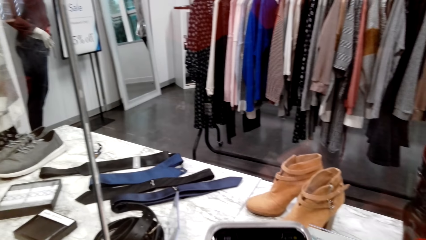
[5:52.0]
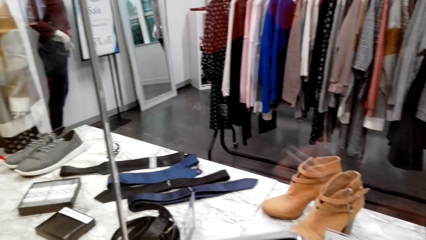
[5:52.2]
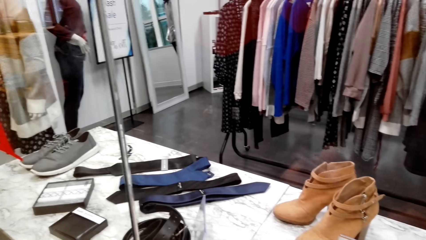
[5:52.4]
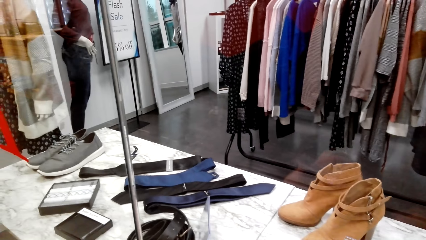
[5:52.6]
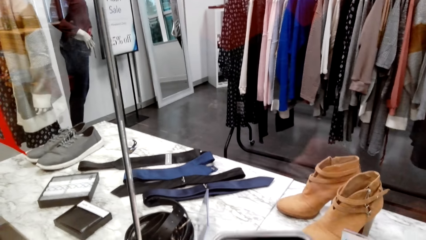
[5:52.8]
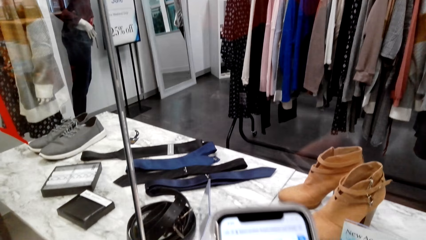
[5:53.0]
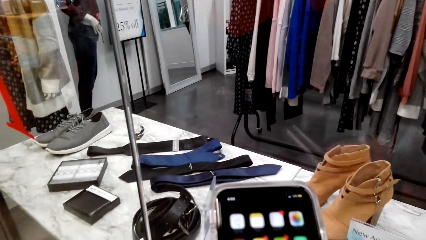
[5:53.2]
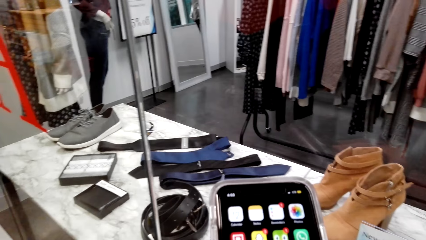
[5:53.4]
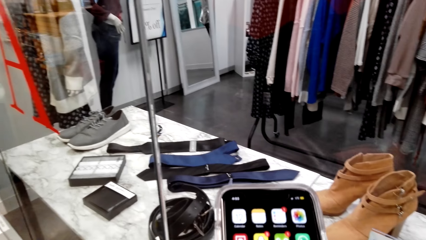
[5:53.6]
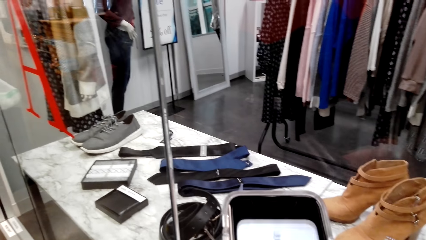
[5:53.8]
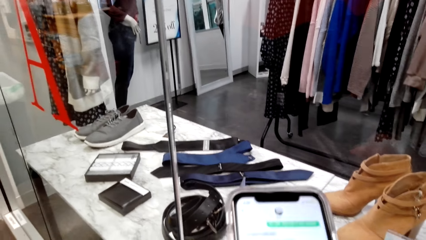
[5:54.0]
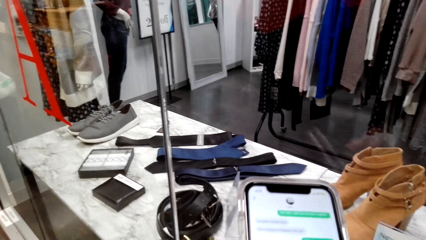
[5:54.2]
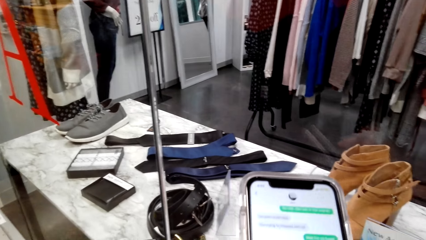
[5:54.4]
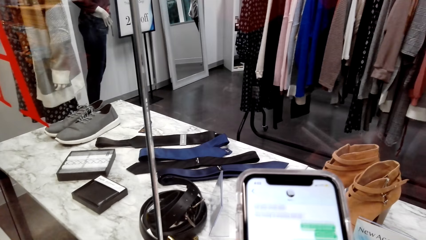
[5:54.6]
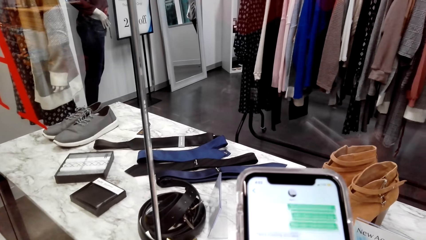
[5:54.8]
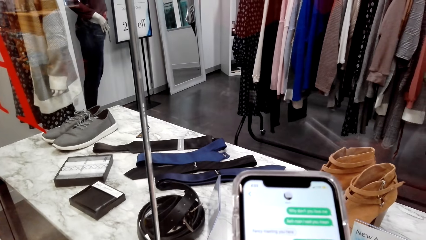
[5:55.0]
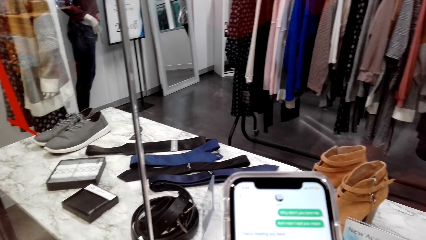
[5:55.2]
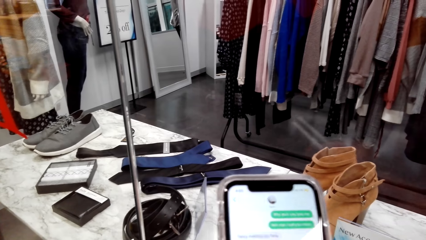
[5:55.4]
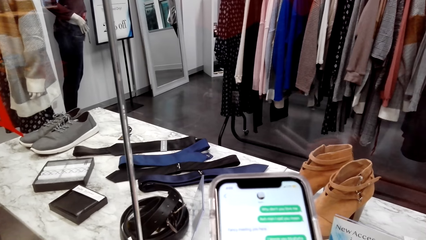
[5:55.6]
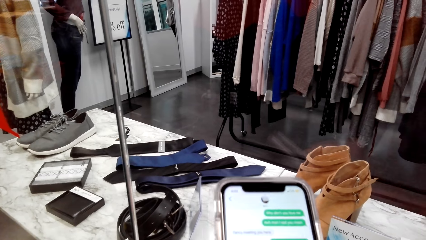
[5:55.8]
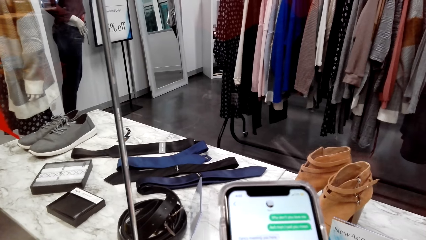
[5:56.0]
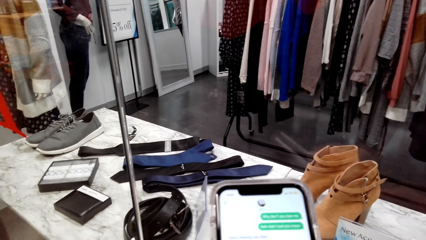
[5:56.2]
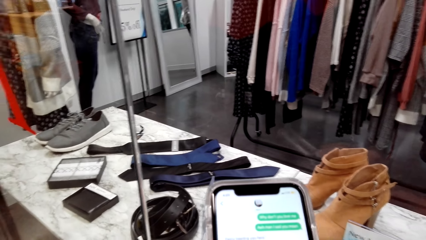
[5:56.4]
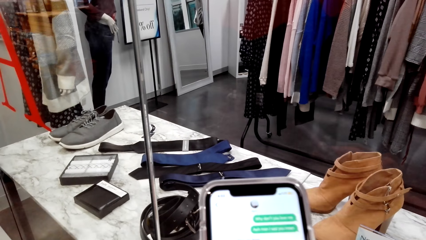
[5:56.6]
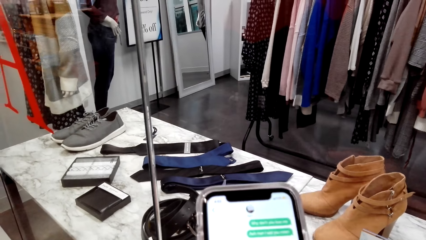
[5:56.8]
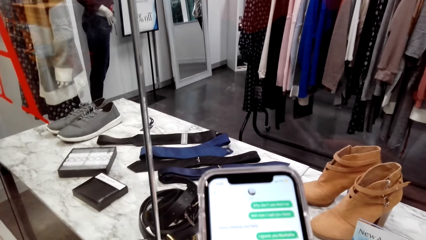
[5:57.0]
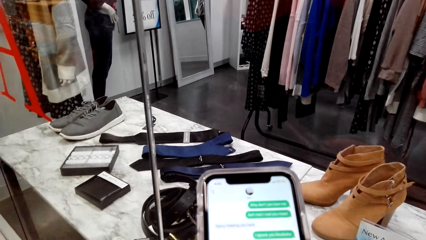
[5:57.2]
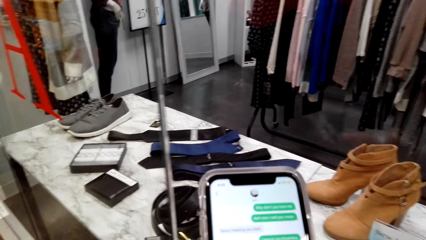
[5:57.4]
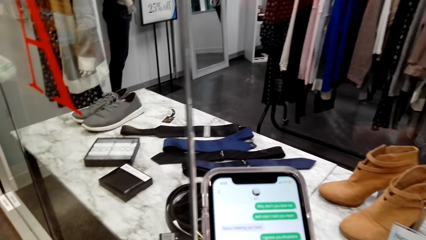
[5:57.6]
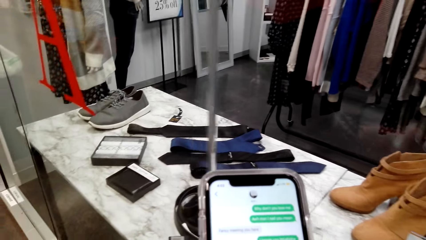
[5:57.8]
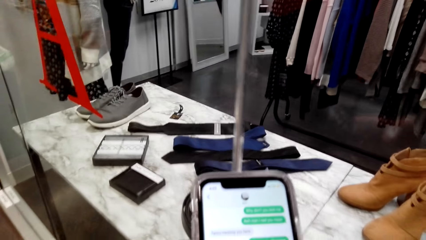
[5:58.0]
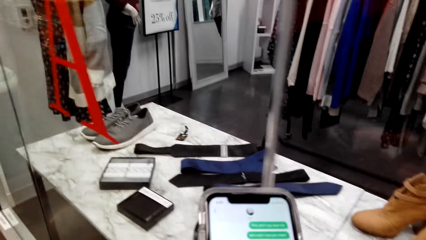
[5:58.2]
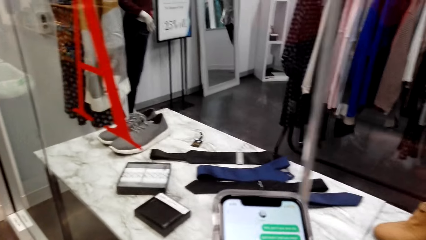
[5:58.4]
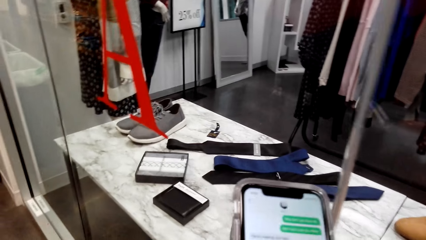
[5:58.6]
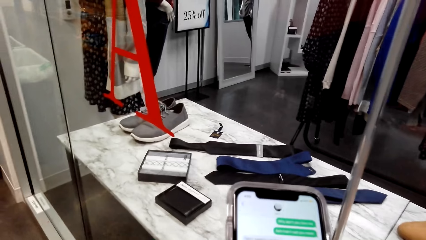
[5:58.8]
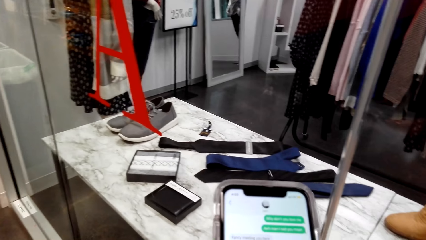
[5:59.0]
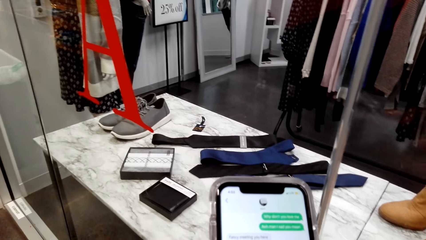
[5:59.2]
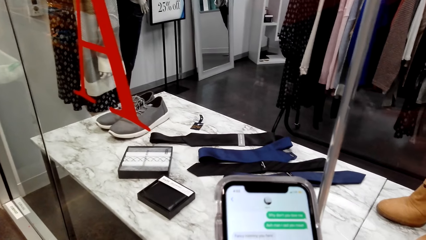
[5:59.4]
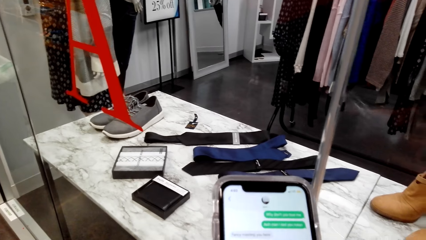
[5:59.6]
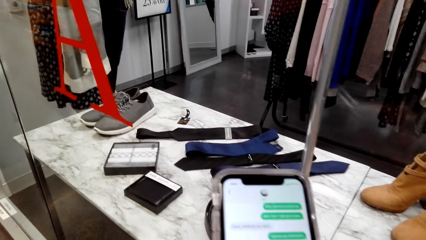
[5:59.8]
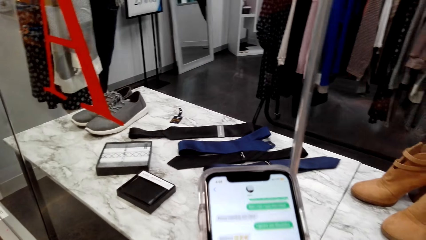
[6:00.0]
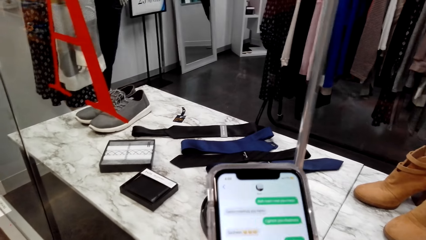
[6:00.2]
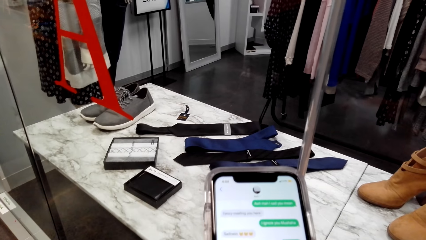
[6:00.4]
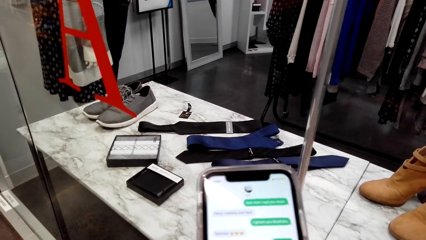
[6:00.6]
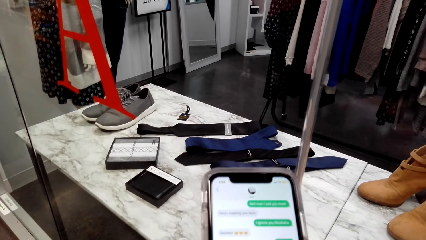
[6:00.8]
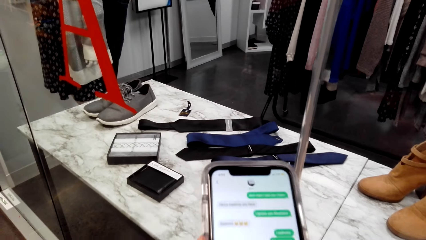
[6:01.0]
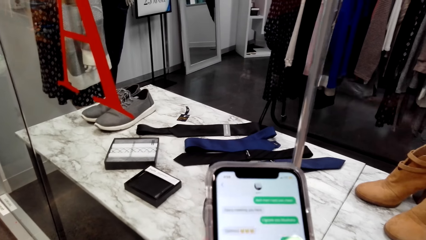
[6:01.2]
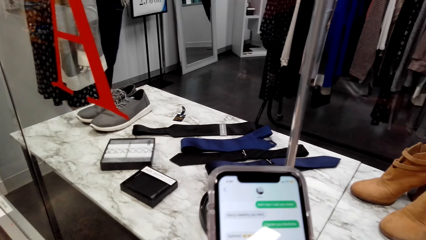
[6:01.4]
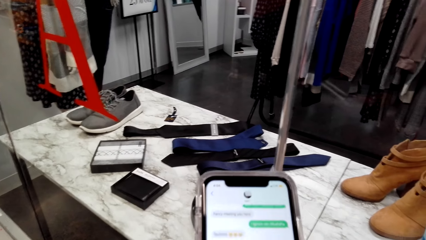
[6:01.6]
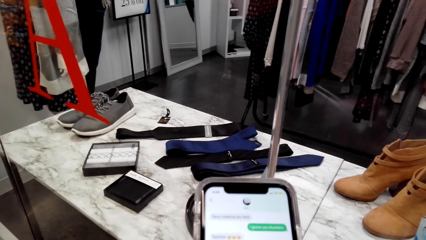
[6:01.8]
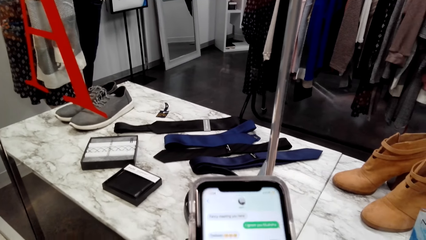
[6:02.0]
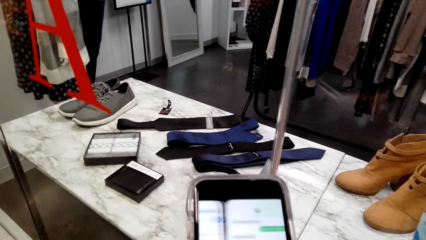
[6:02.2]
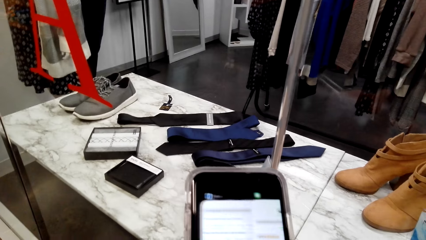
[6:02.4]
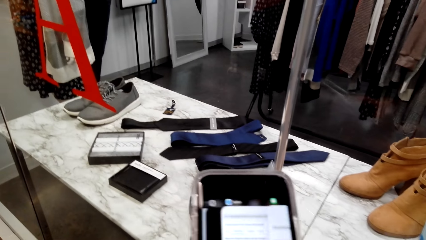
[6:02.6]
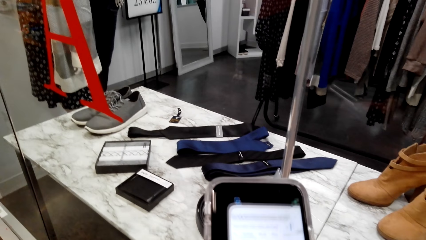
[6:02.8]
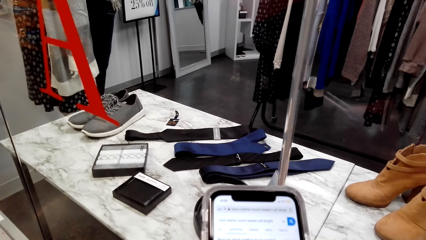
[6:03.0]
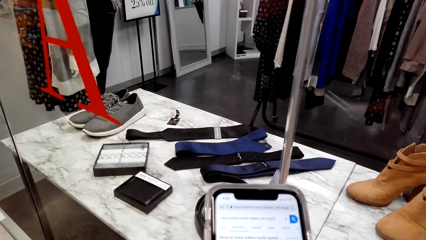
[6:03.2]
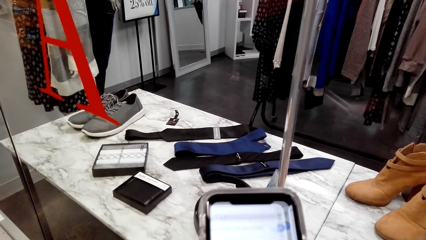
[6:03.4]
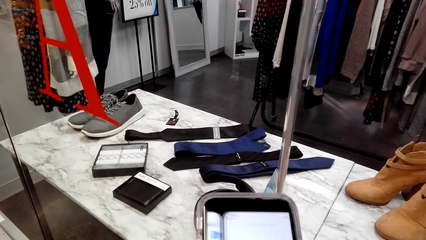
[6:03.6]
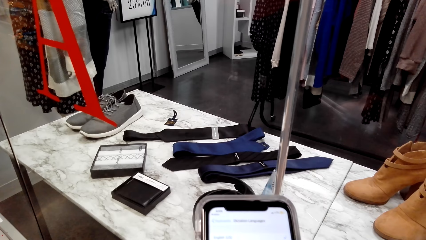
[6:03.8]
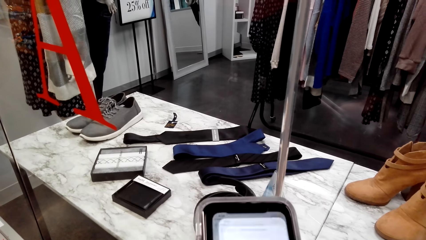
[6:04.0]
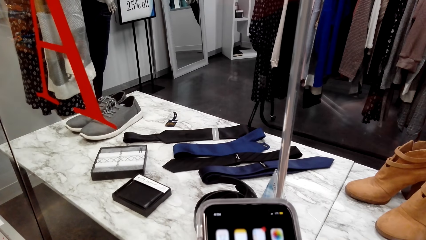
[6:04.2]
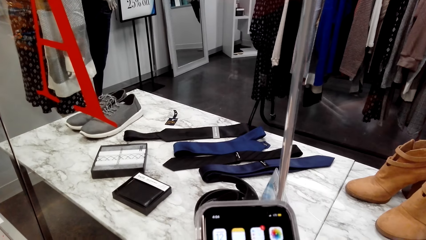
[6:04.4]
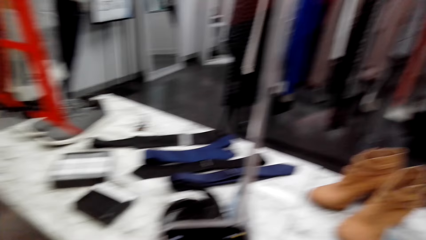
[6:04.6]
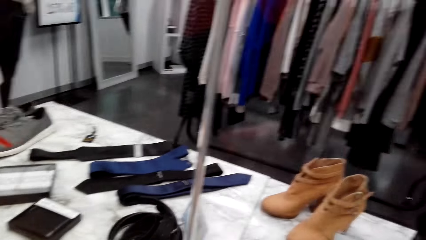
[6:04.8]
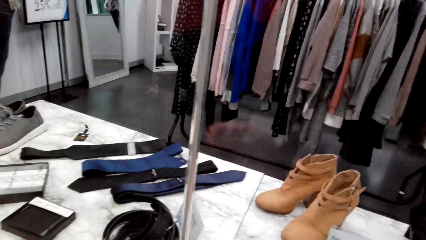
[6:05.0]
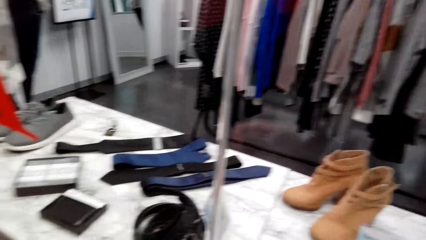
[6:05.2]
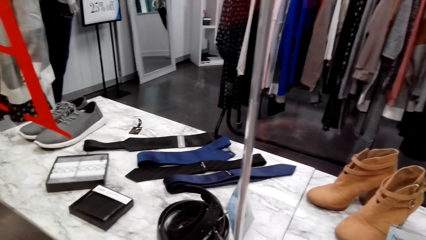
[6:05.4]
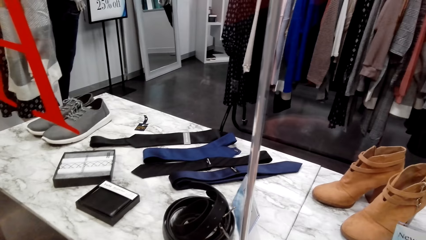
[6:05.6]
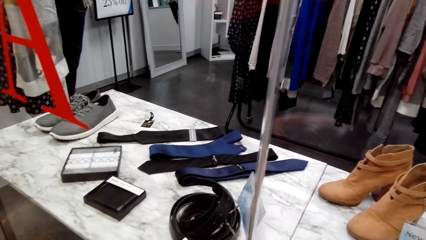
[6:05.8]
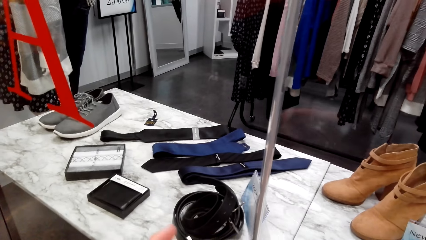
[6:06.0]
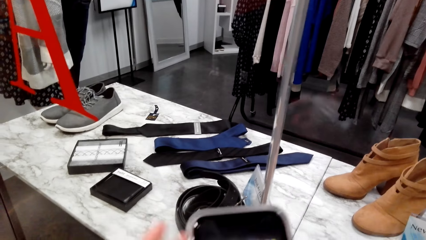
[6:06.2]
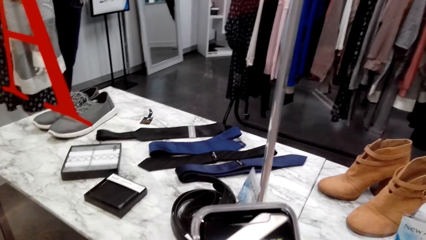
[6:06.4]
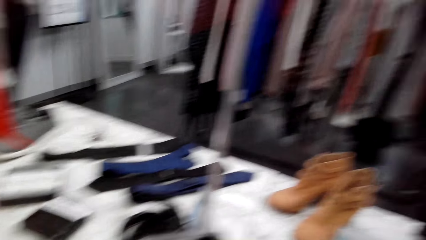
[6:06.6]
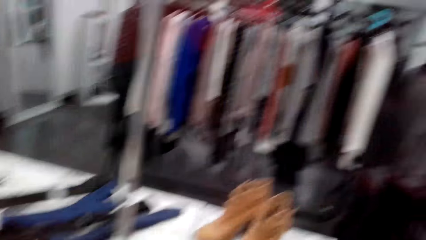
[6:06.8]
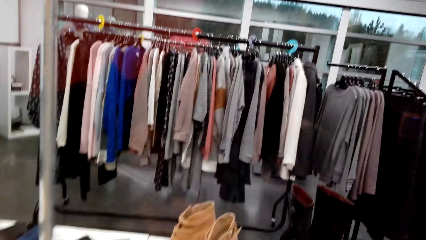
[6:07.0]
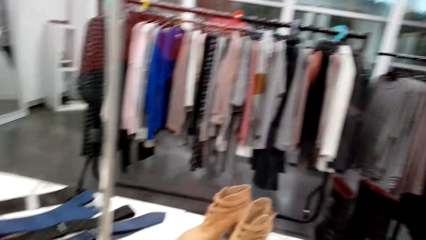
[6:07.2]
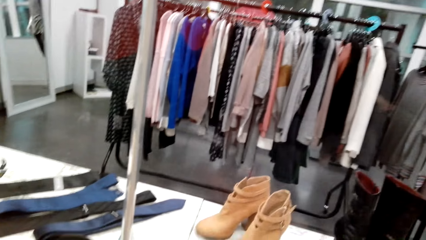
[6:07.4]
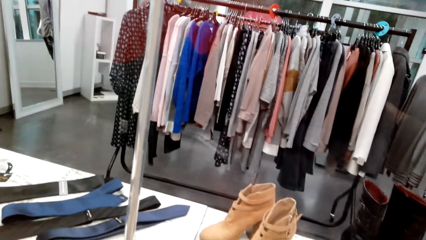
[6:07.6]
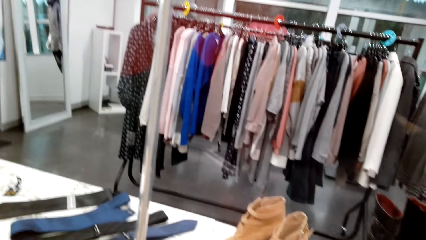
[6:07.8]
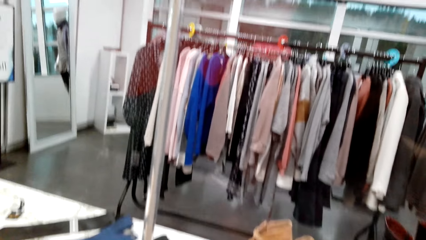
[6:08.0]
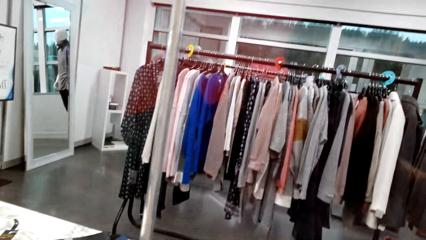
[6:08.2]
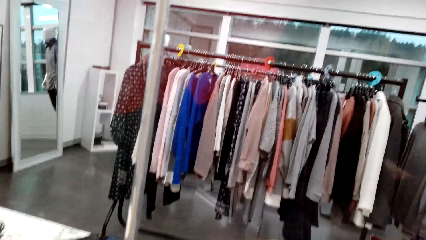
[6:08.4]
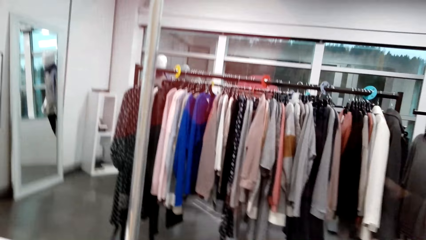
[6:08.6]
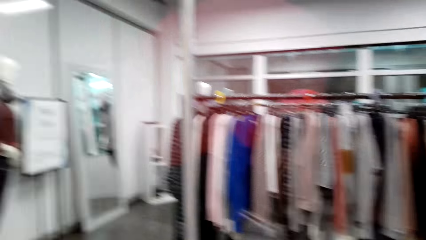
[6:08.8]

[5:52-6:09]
The camera wearer operates a mobile phone with her hands. She looks around a supermarket.
